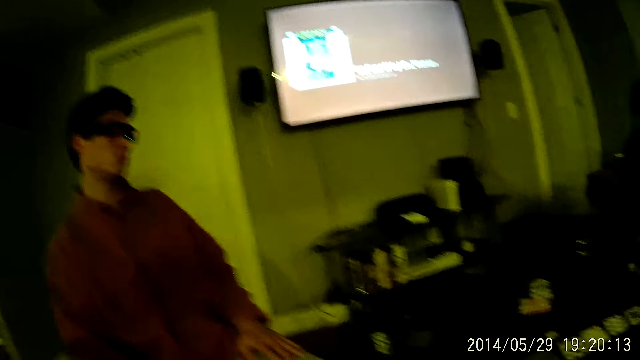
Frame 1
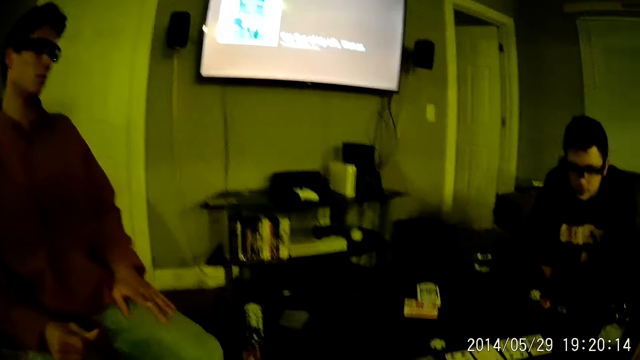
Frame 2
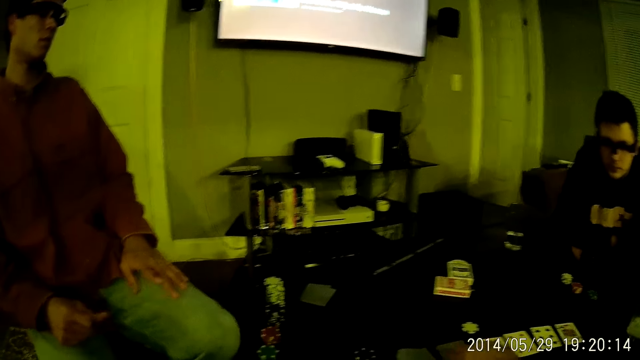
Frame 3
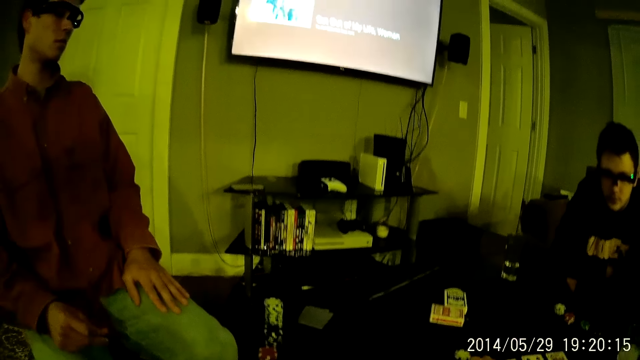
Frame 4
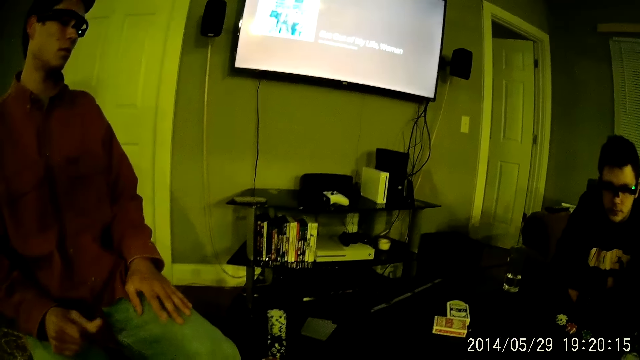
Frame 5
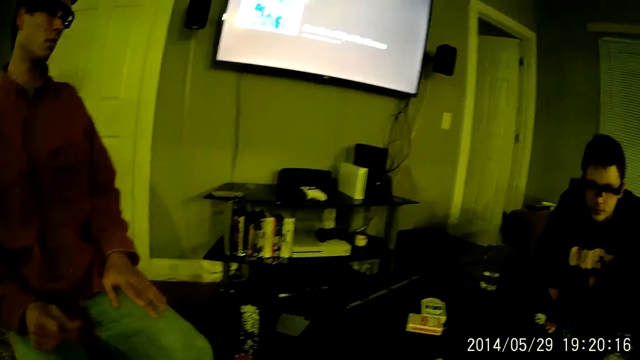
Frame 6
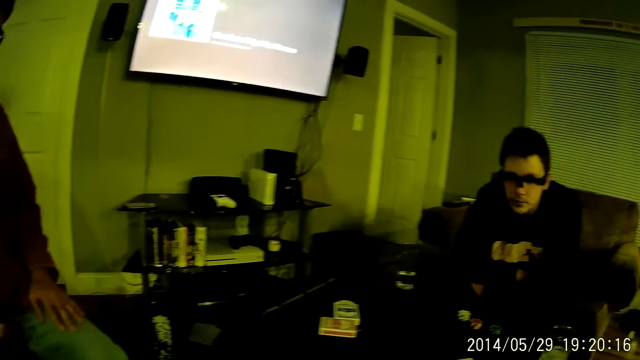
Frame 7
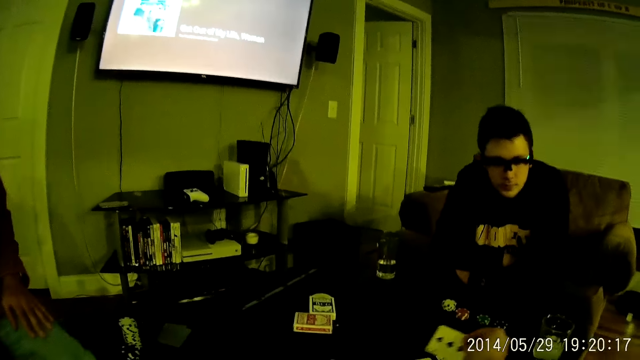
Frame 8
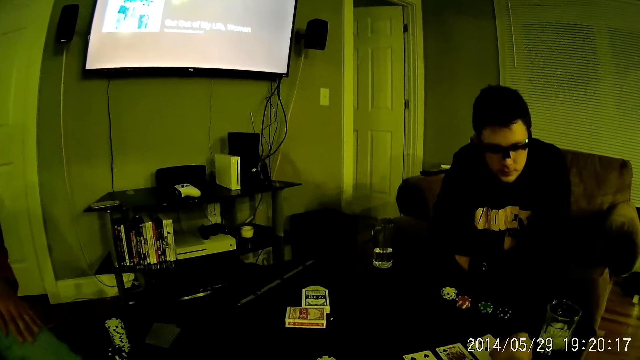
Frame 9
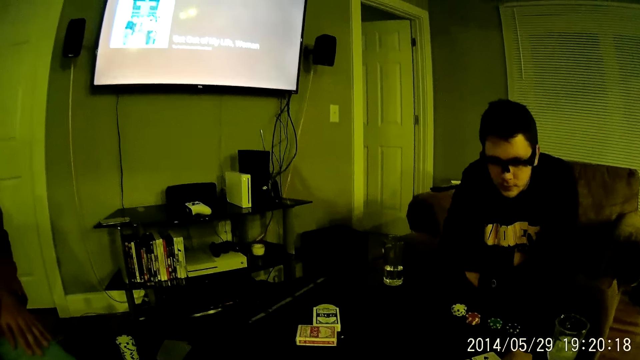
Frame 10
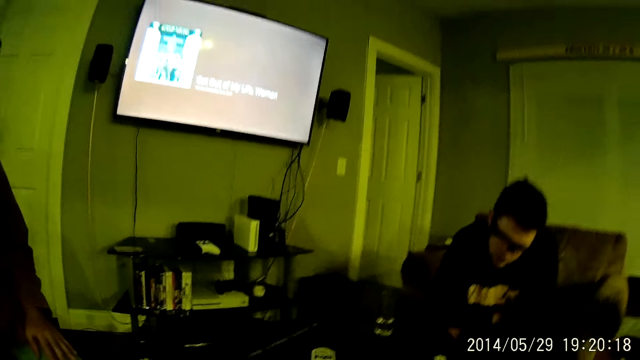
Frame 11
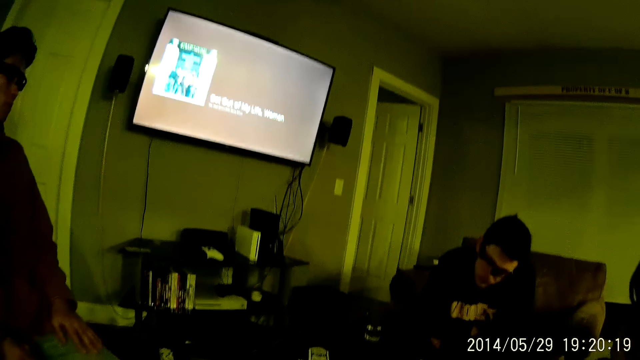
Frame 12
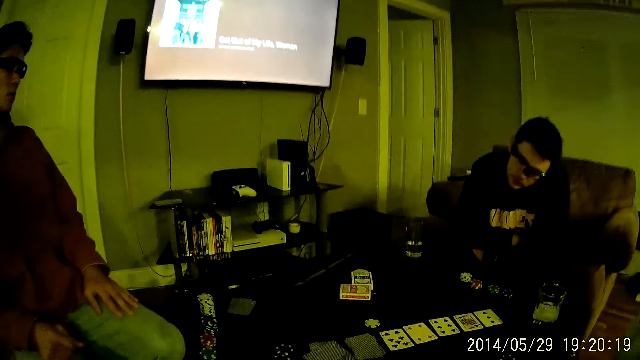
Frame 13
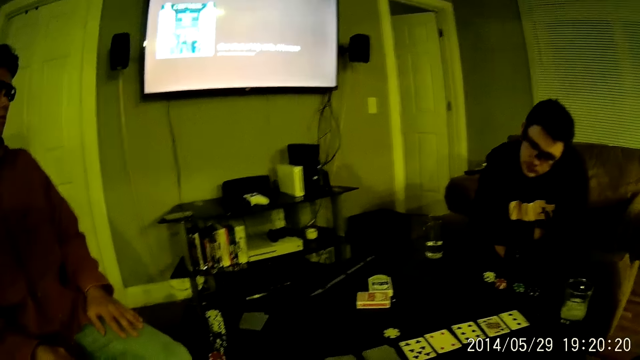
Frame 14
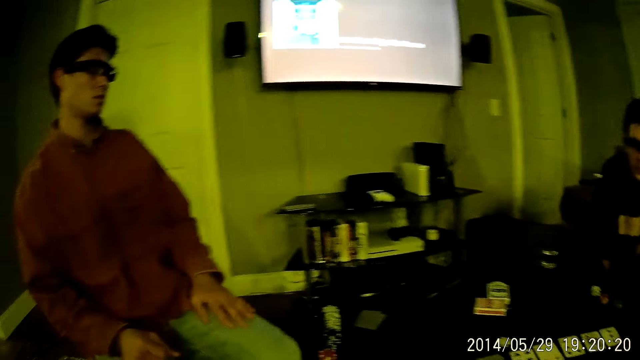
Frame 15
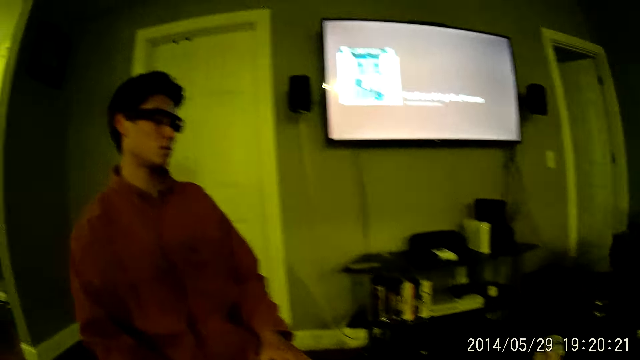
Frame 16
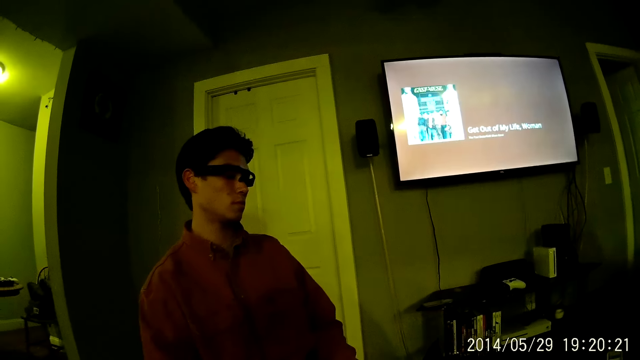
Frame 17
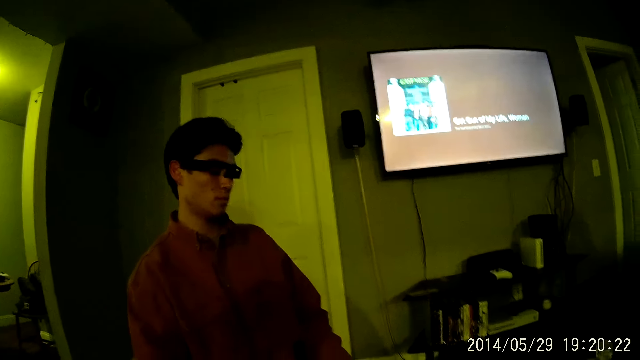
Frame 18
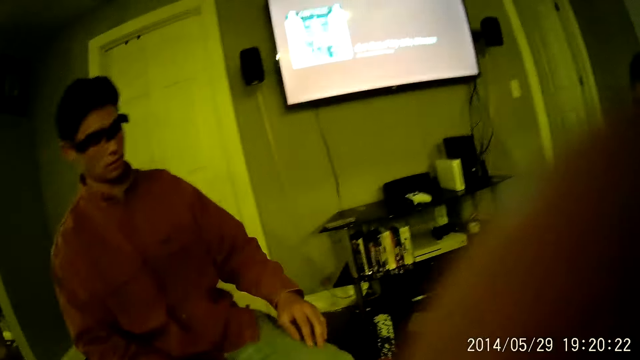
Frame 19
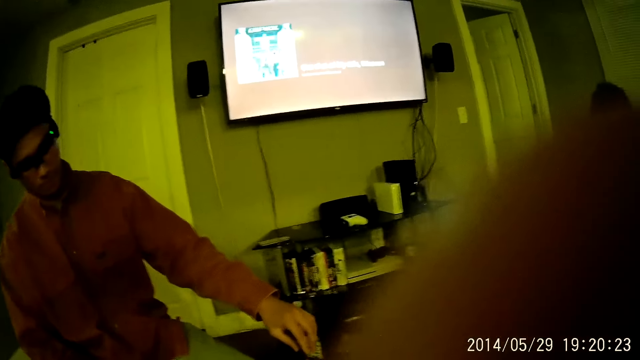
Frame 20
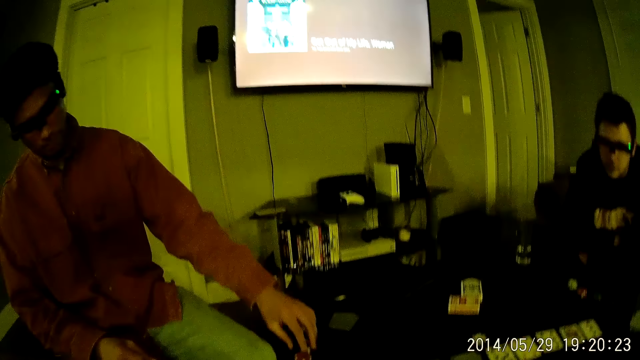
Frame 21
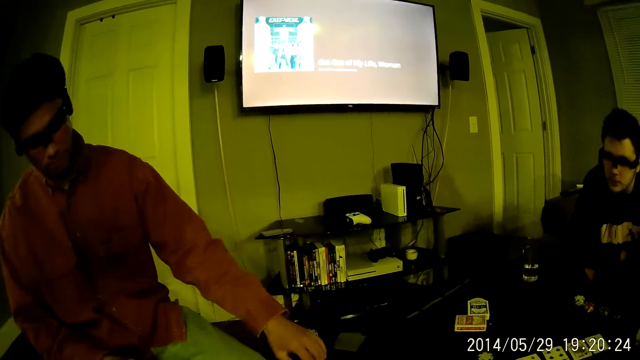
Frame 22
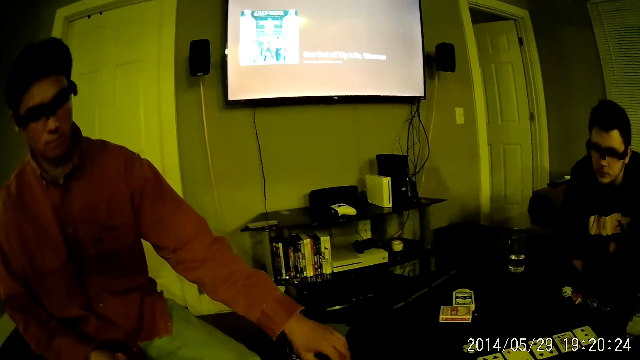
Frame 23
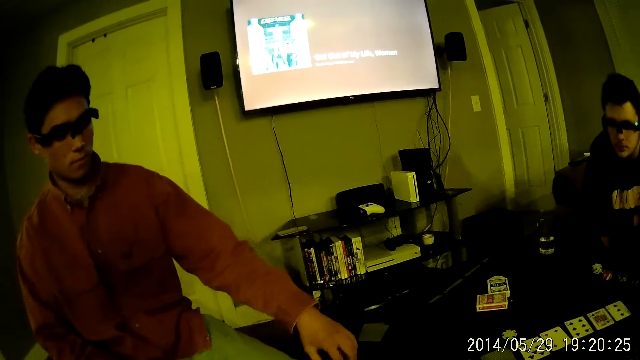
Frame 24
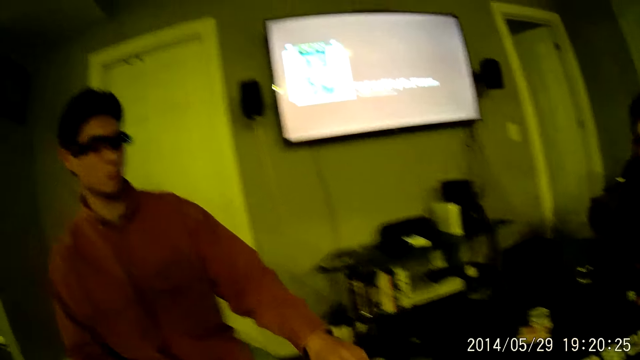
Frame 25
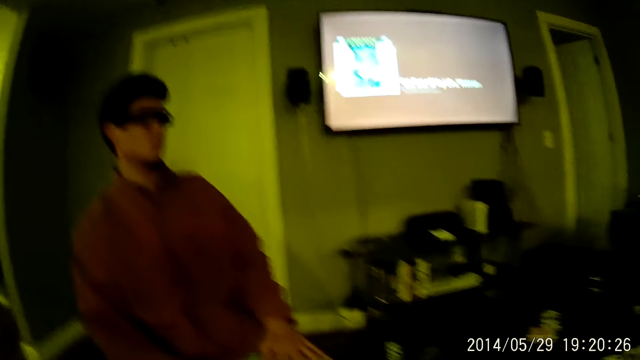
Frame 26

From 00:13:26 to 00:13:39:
A man taps his left lap with his left index finger. Another man moves the card in his right hand. The camera wearer touches a camera with his right hand. The first man stretches his left hand to the table. The first man drops the casino chip in his left hand on the table. The first man moves the puzzle pieces on the table.

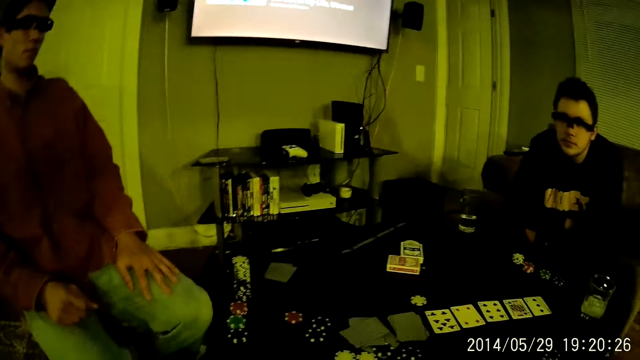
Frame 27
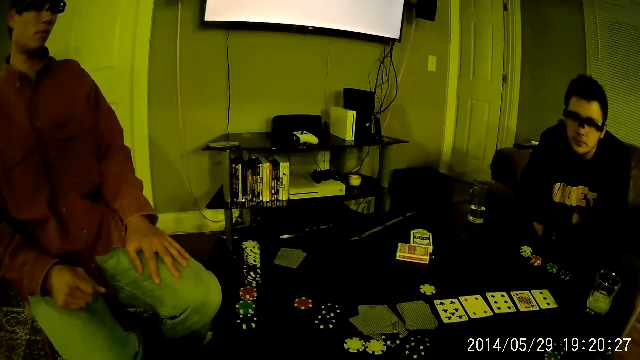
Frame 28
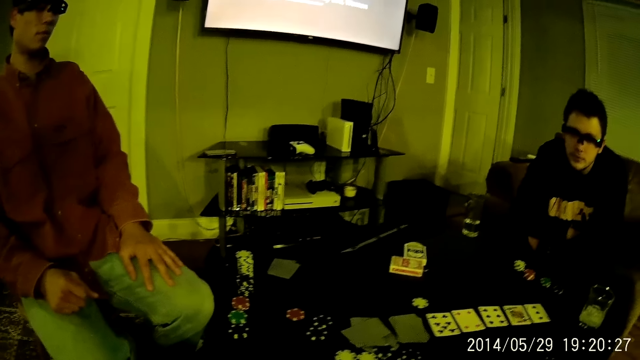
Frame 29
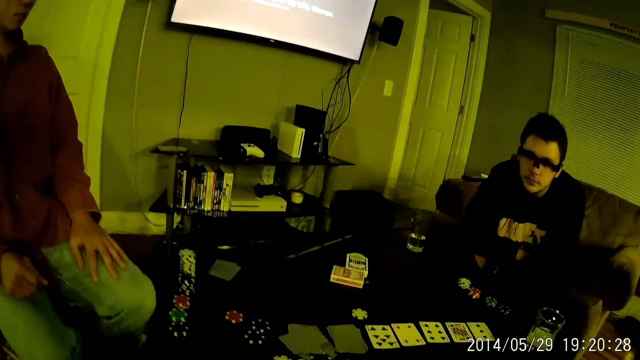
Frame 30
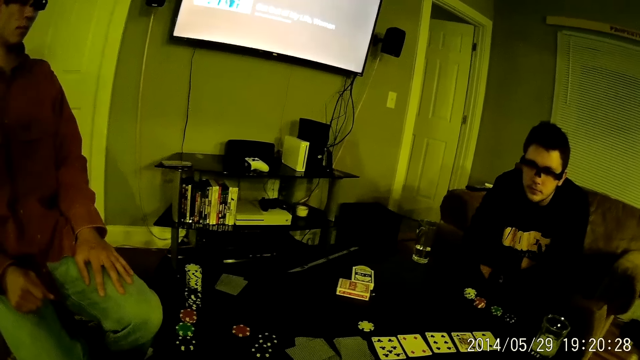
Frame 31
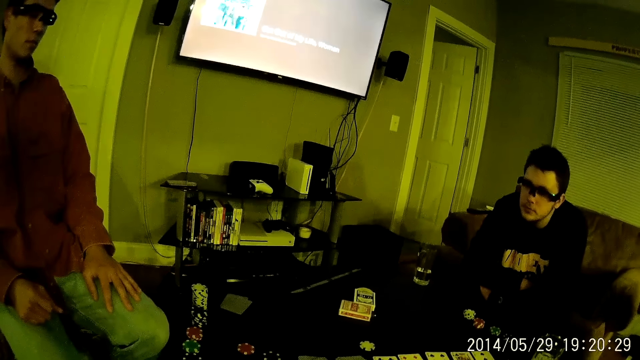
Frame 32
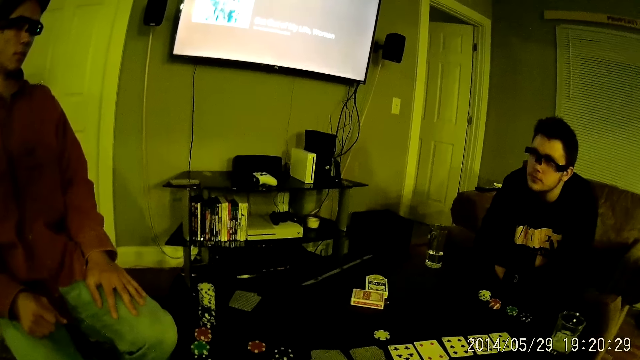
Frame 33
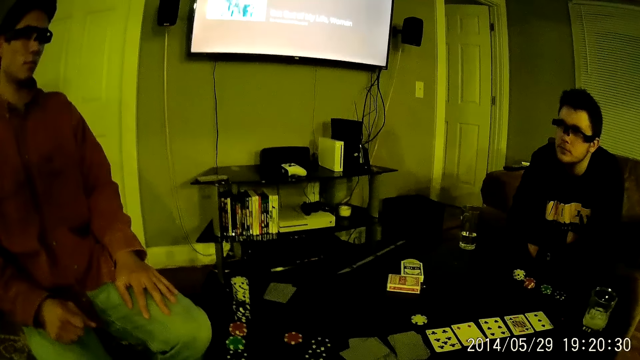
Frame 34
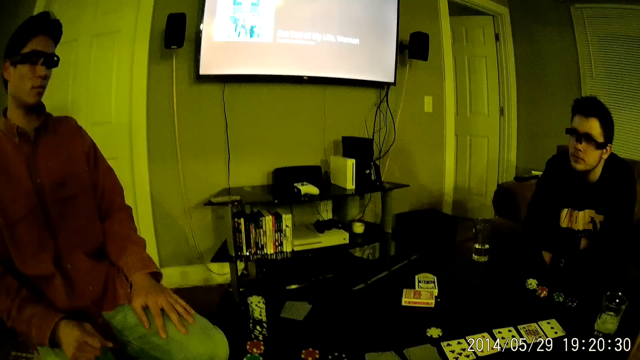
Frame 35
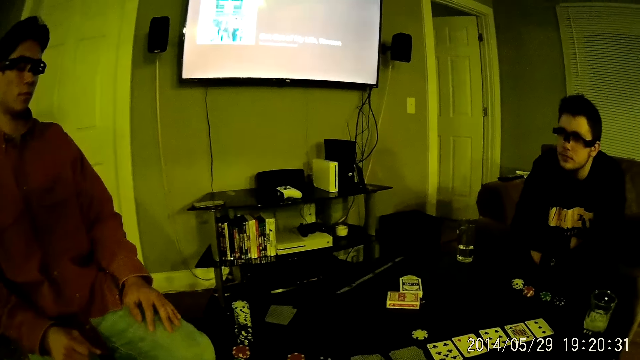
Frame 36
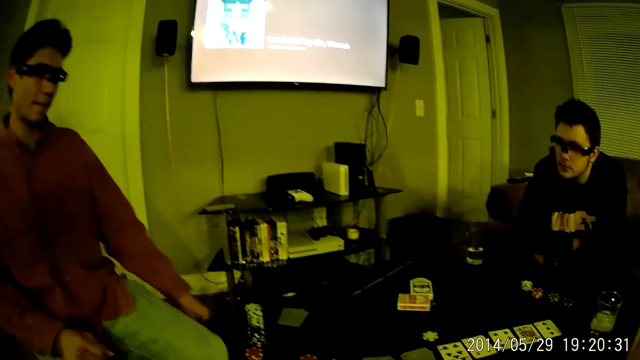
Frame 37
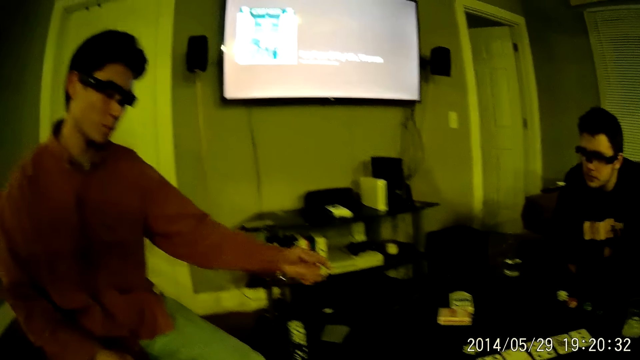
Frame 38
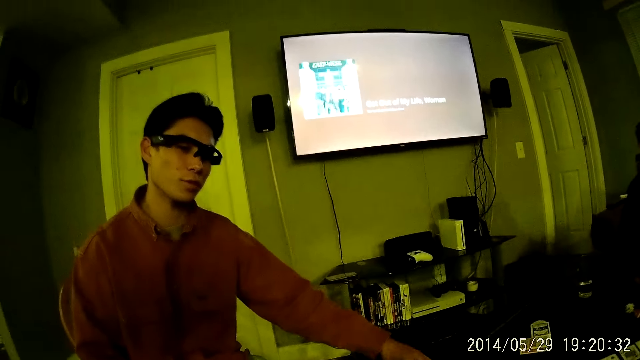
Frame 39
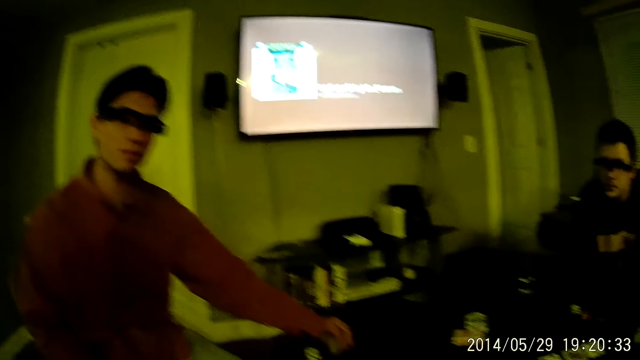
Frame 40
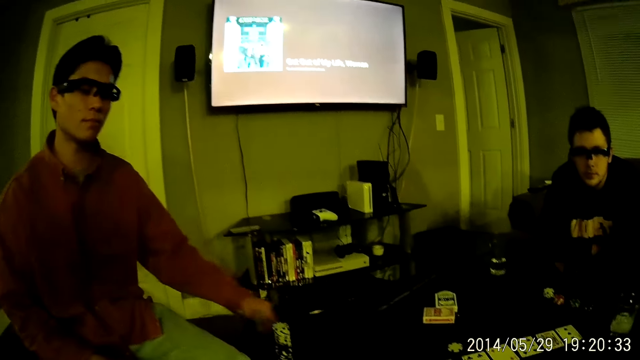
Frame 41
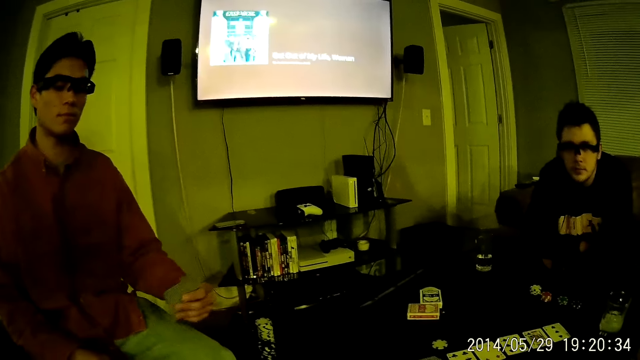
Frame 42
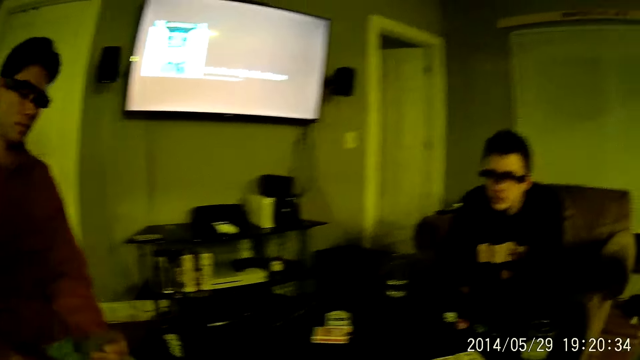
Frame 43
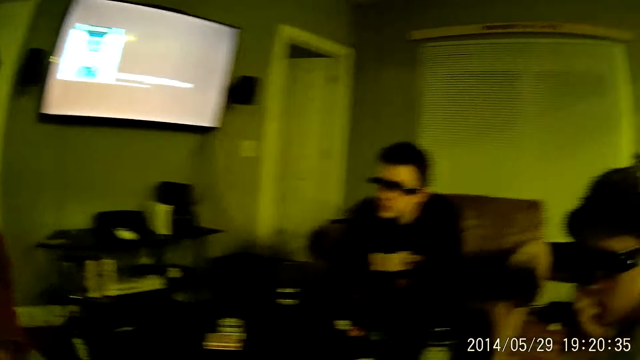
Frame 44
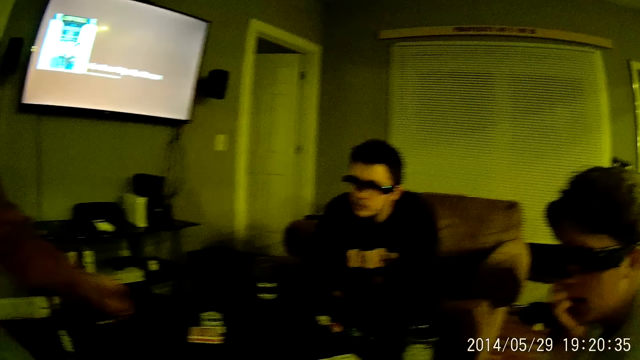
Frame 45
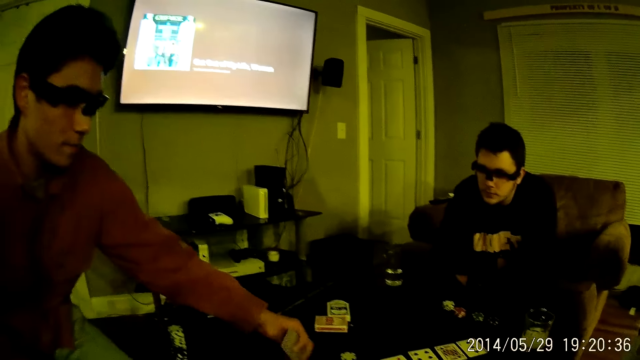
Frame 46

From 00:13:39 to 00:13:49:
The camera wearer stares at the cards on the table. A man removes his left hand from his left lap. The man picks cards from the table with his left hand. The man talks to the camera wearer. The camera wearer talks to the man.
